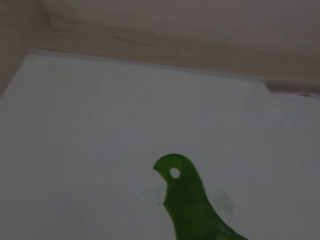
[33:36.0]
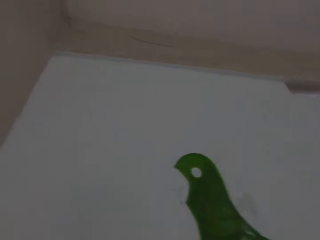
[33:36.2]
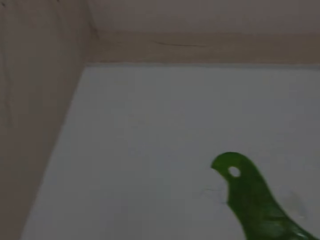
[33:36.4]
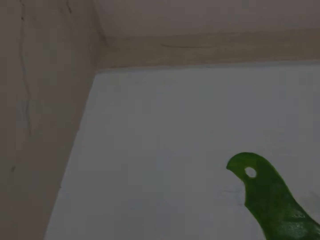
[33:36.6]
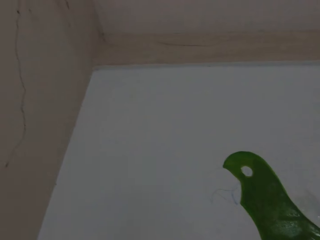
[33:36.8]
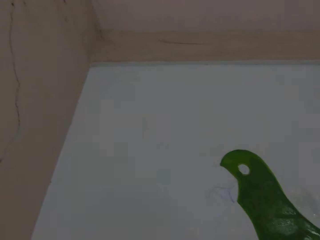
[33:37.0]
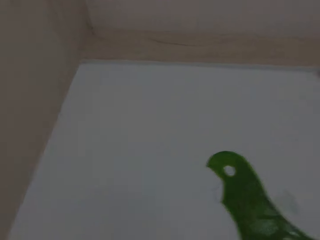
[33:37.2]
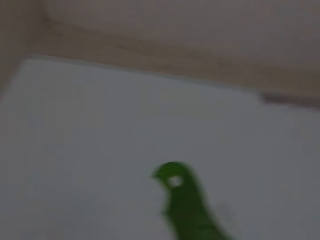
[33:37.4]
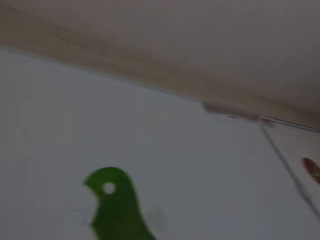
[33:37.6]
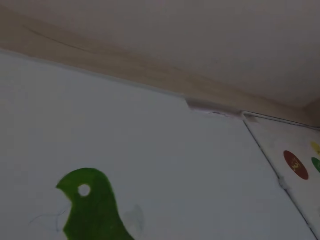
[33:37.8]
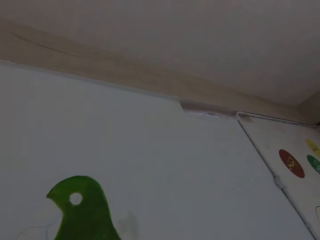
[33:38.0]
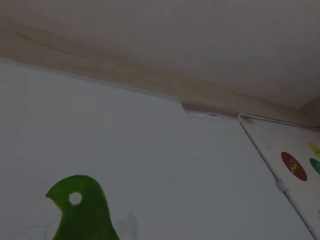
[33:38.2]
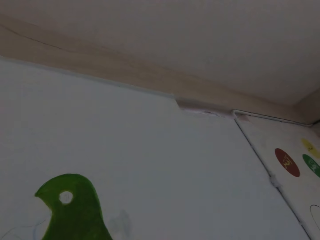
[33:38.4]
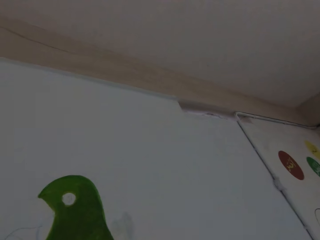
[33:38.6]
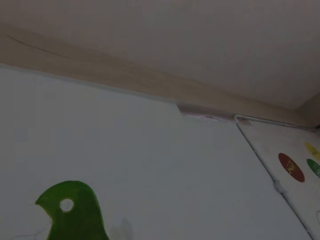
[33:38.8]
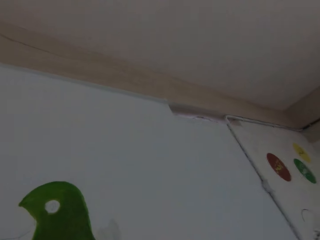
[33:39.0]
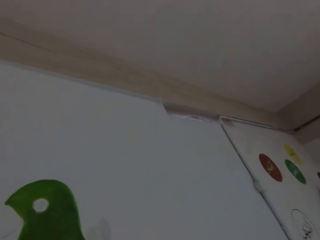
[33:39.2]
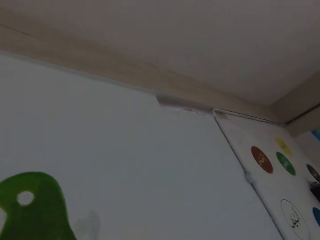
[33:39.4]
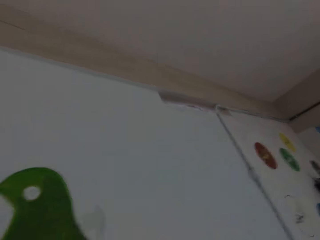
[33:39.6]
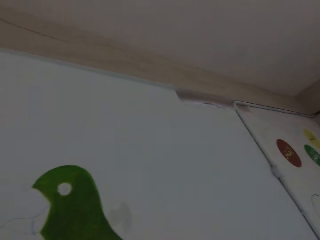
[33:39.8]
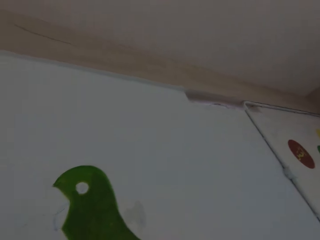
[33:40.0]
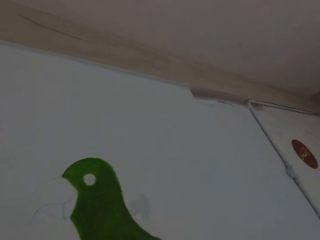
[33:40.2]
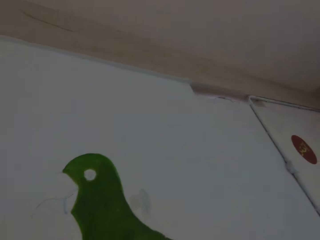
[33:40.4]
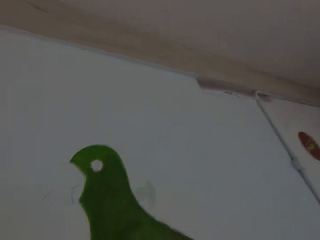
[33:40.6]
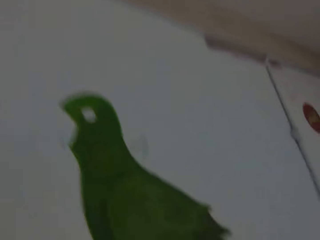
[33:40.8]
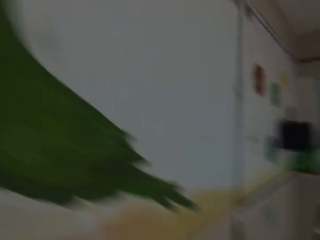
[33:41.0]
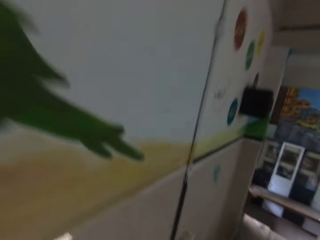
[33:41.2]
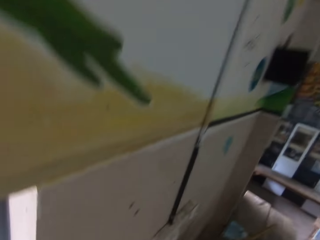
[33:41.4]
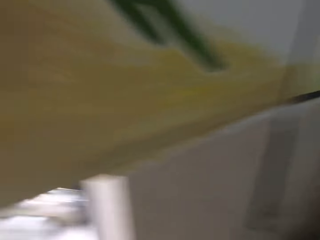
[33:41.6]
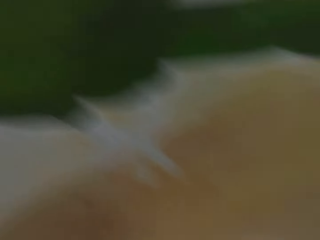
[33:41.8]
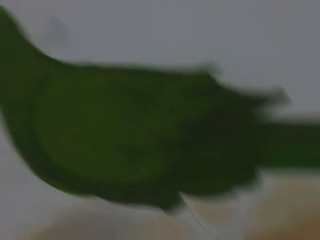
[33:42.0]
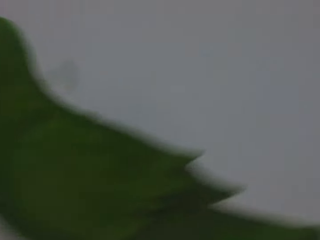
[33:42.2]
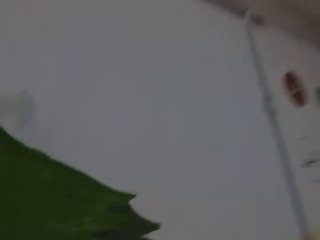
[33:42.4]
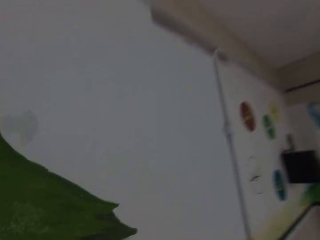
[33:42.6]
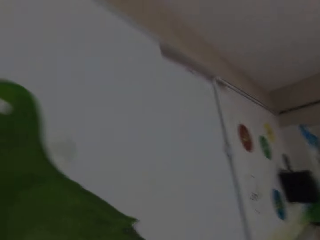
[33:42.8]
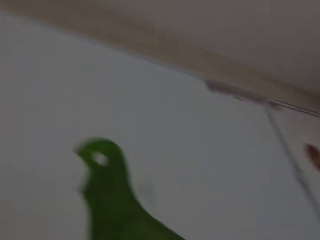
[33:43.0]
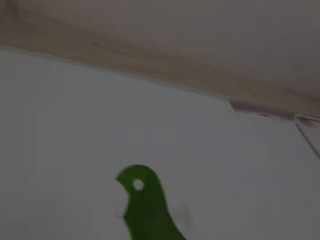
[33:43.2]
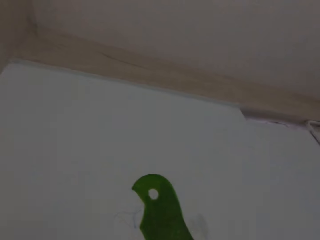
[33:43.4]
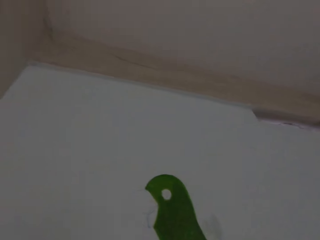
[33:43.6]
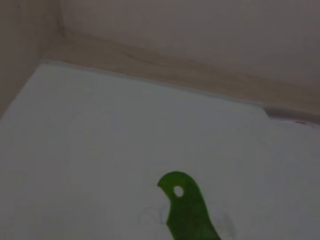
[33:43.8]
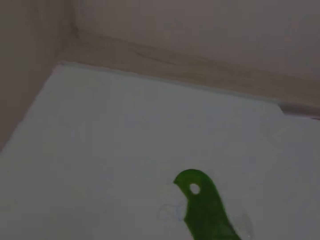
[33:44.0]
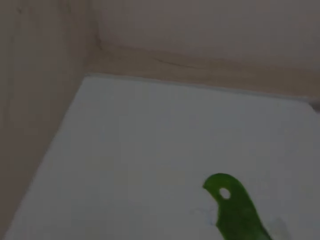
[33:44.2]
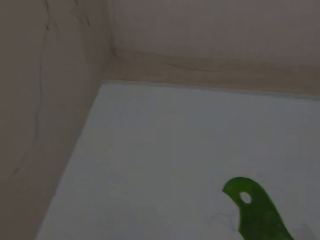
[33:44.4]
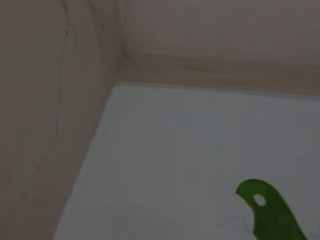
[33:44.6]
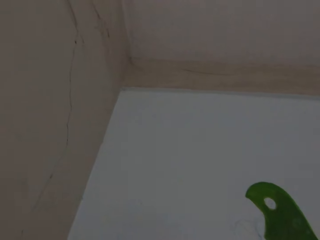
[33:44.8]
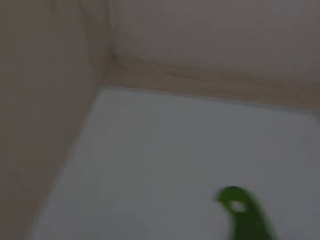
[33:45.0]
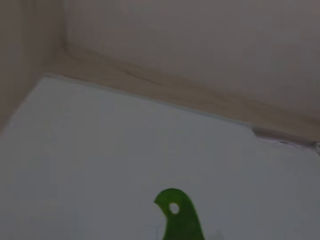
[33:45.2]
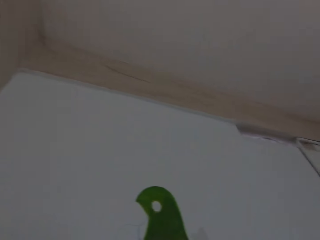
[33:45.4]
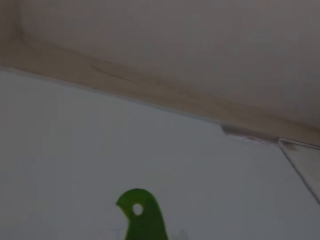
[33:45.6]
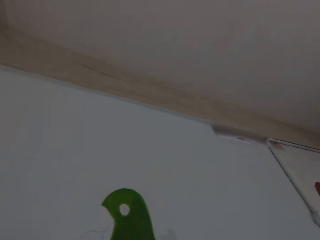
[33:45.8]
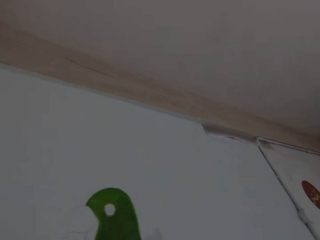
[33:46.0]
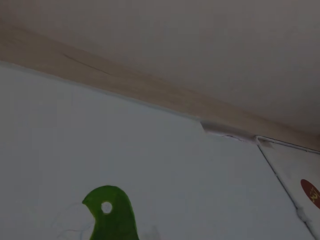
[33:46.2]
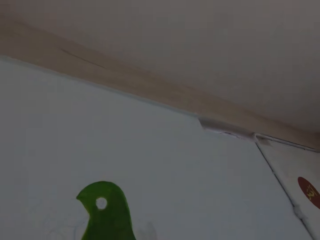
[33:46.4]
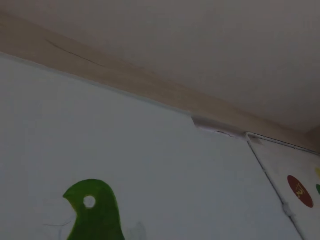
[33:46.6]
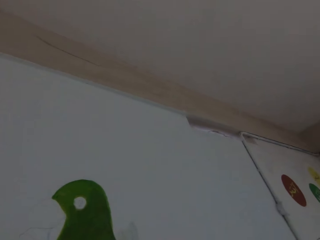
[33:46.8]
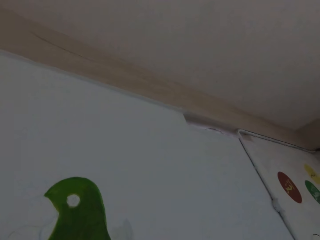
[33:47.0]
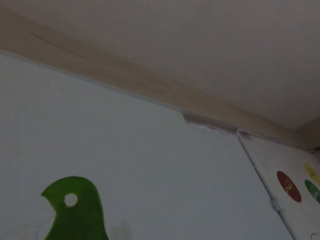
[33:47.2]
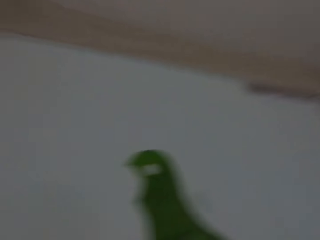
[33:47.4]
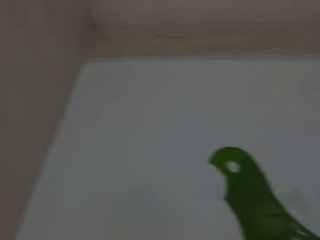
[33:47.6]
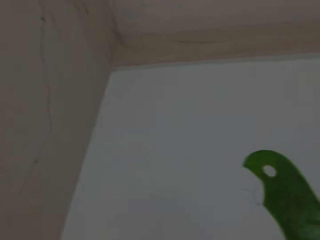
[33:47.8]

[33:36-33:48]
The camera wearer looks at the wall.

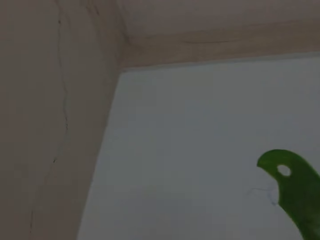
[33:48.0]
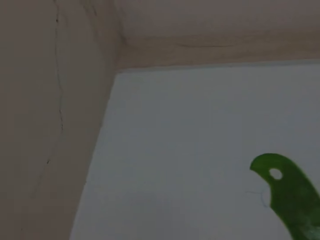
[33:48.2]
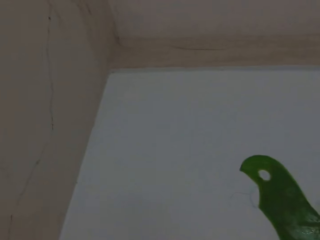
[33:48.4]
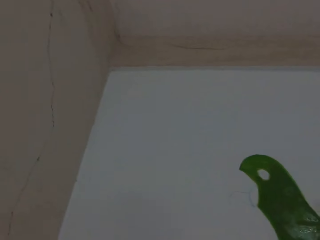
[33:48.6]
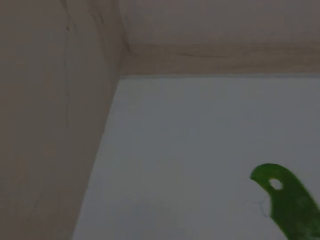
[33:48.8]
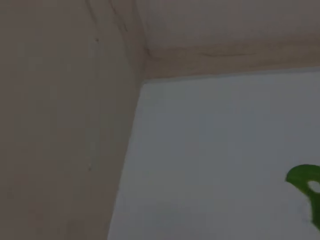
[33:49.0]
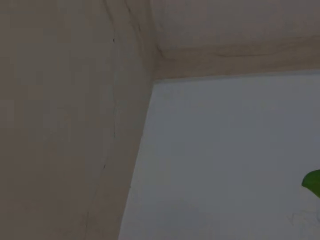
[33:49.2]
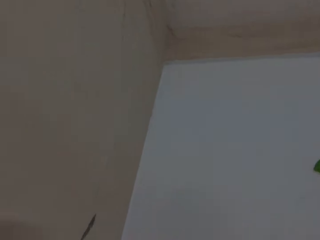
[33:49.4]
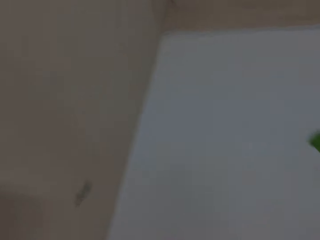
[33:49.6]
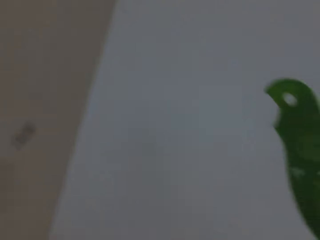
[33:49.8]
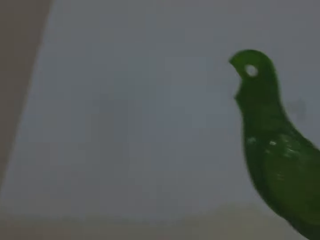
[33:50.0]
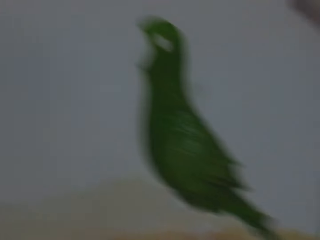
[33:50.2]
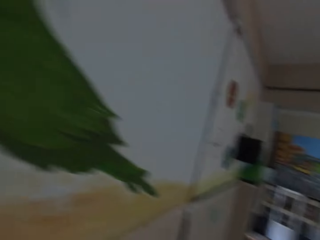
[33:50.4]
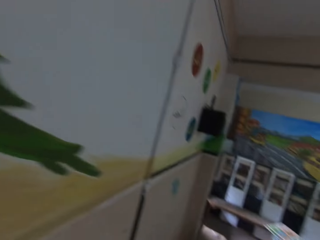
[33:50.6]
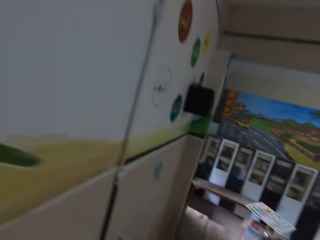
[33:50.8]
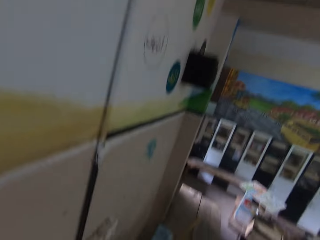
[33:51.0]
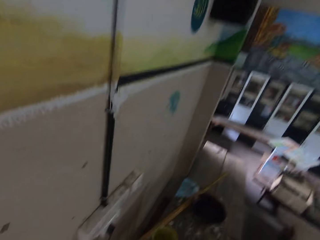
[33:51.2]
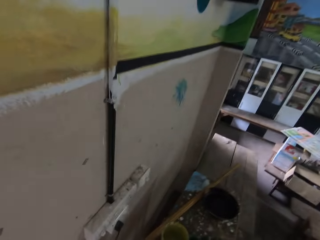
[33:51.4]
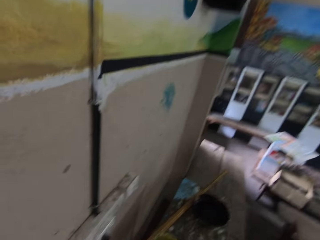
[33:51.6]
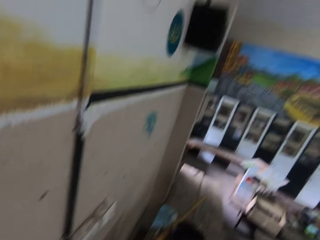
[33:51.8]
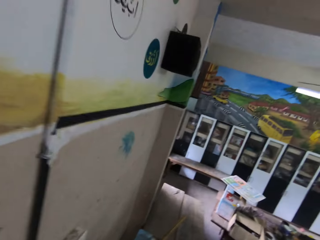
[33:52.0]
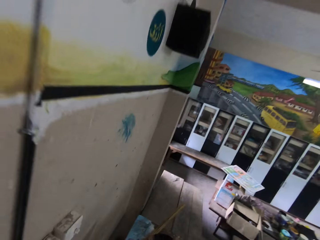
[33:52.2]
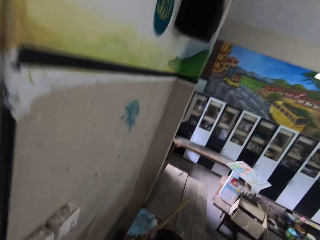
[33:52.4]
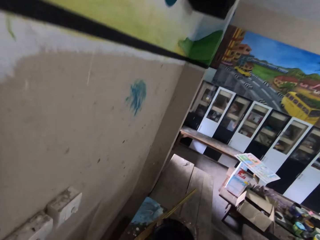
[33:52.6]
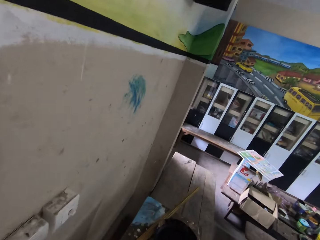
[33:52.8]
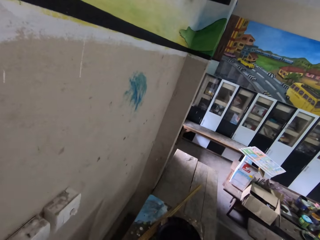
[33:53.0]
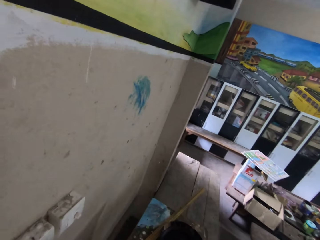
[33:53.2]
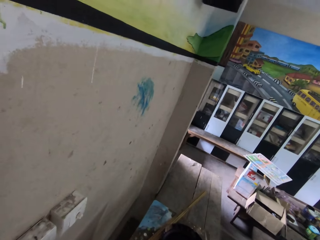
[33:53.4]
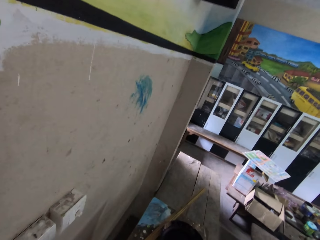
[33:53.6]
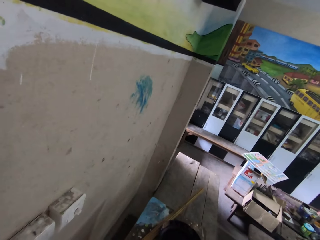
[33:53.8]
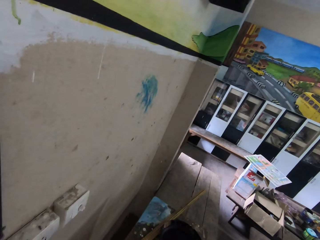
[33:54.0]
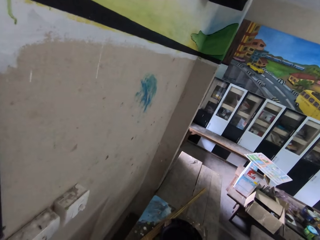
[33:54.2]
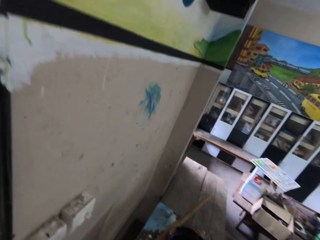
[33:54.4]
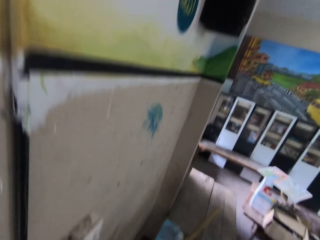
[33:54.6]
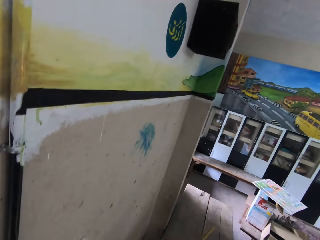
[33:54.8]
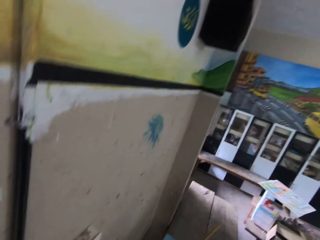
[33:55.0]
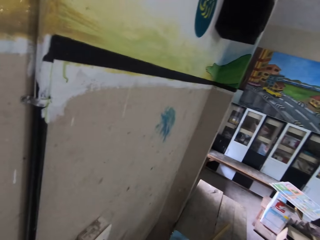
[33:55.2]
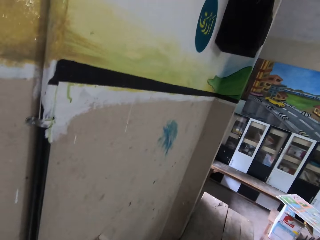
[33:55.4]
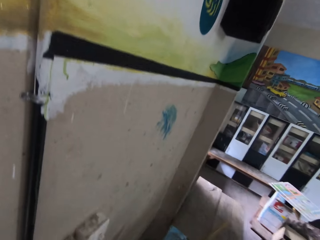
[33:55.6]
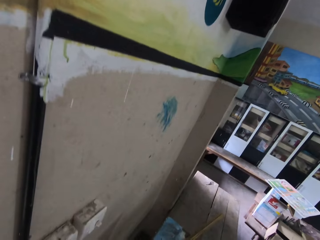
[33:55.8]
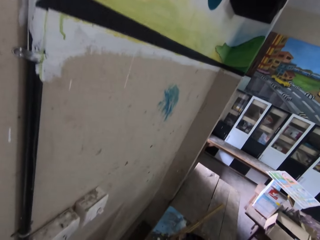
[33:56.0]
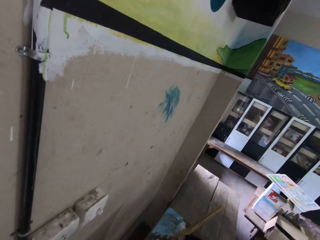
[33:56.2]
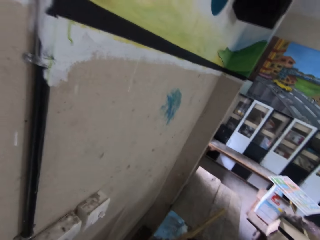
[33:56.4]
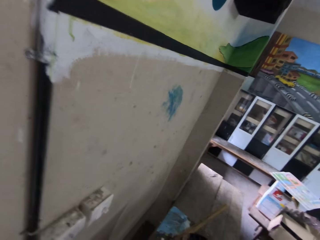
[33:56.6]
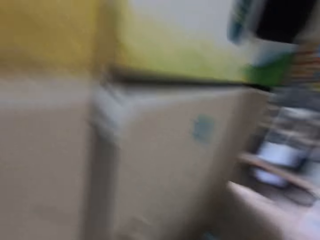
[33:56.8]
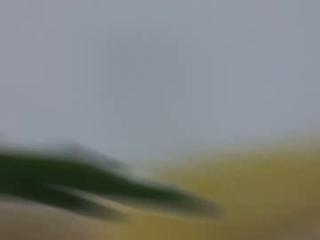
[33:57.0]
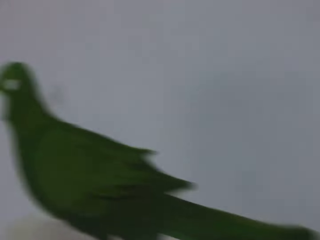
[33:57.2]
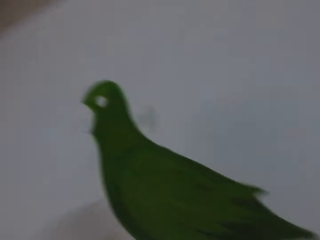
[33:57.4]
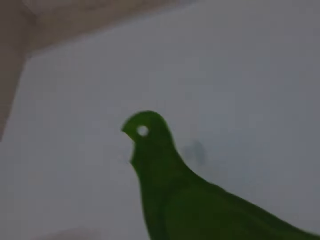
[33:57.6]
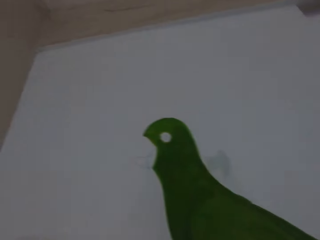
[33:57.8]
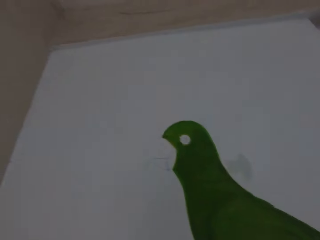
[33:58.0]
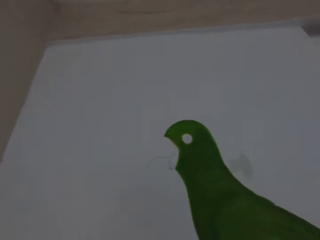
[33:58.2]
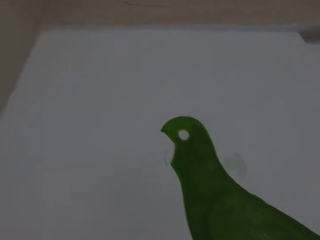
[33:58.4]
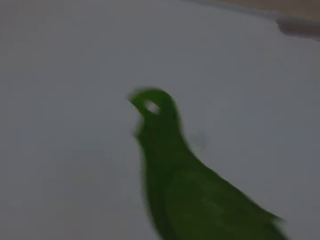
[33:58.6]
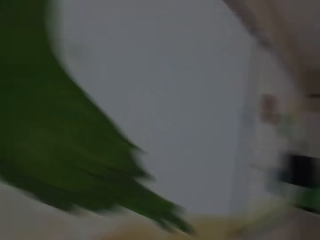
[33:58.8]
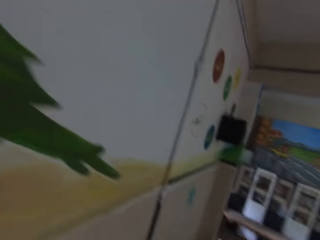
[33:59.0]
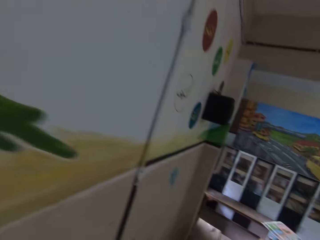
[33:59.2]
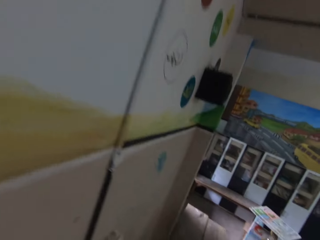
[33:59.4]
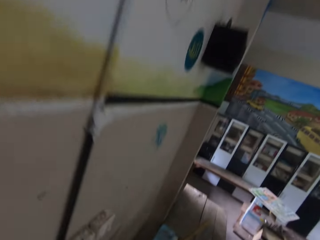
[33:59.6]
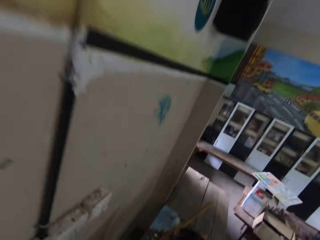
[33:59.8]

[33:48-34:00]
The camera wearer looks at the table. They look at the wall.
